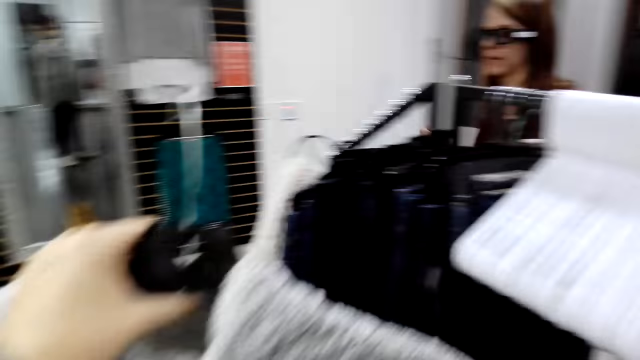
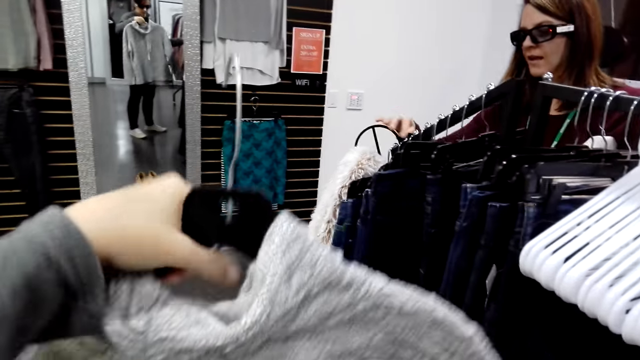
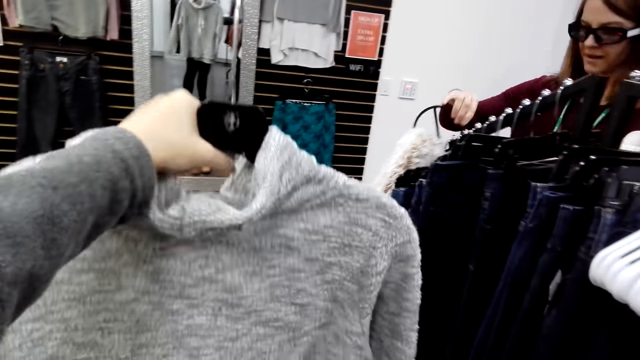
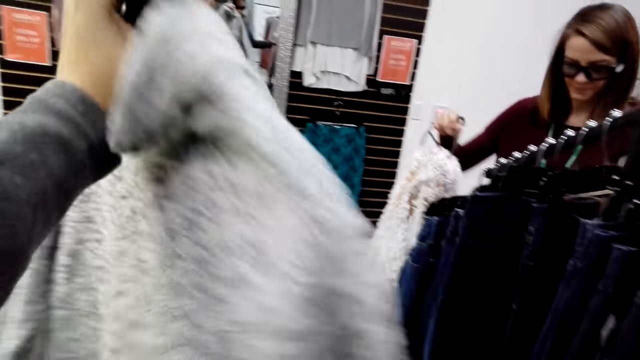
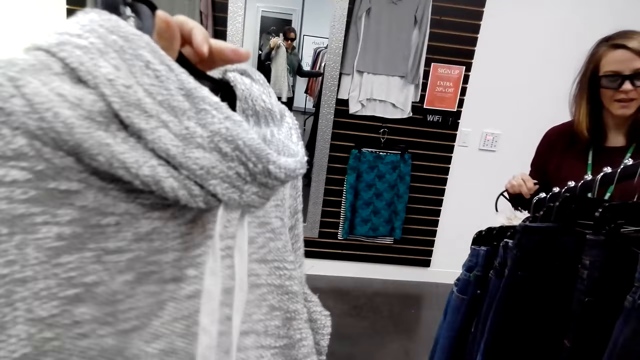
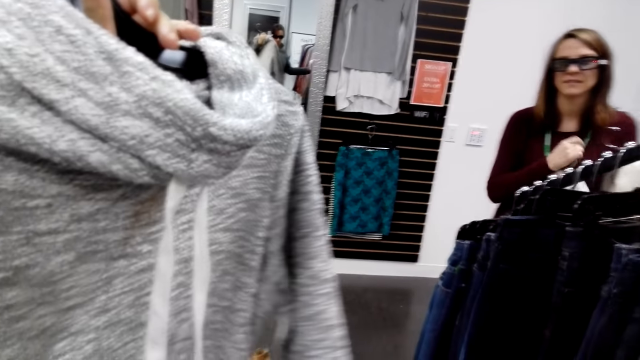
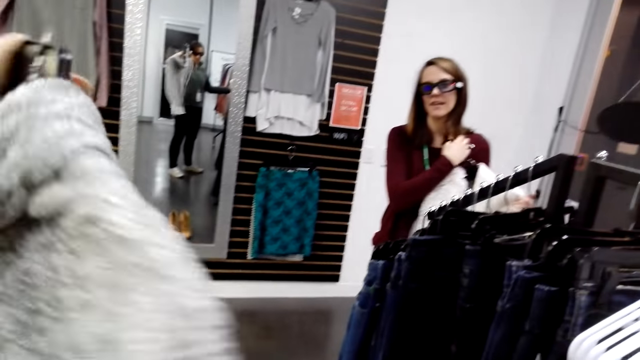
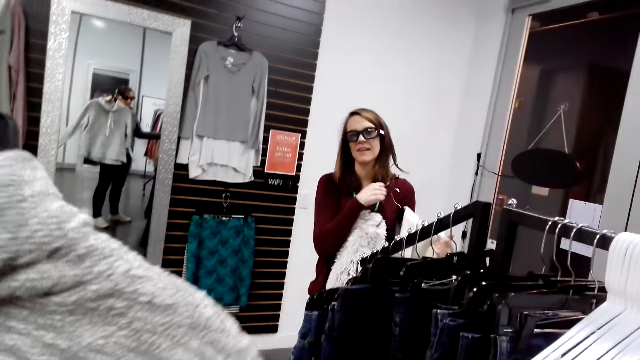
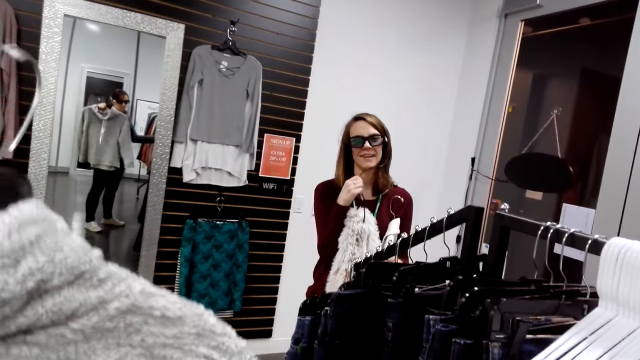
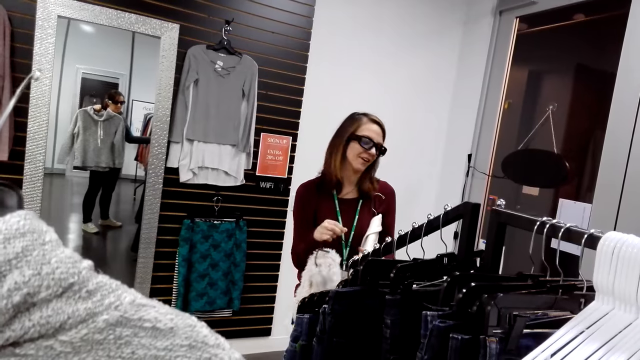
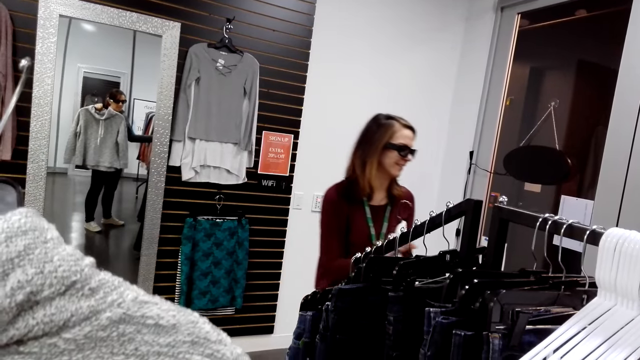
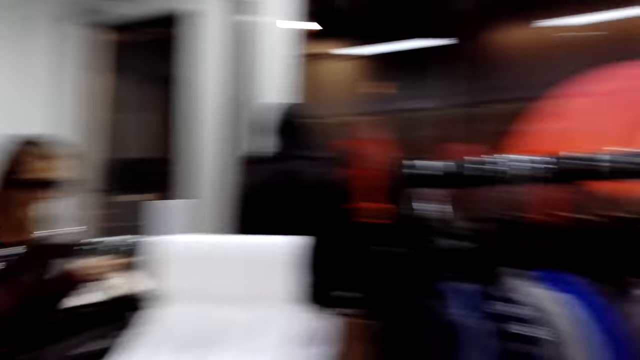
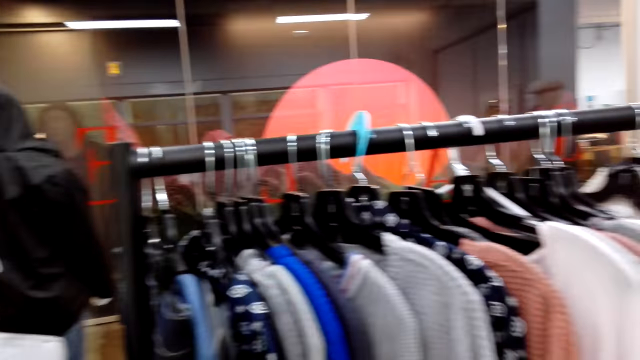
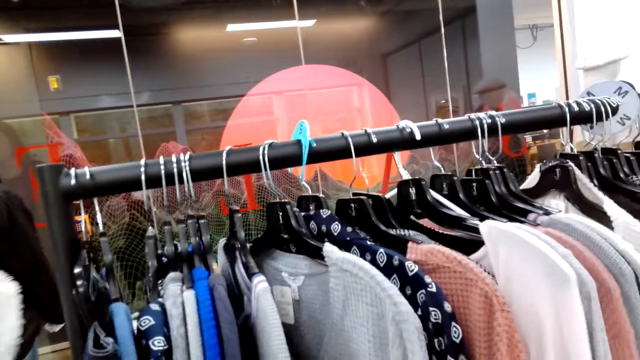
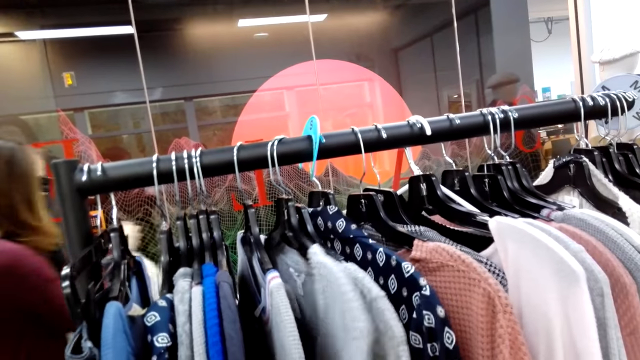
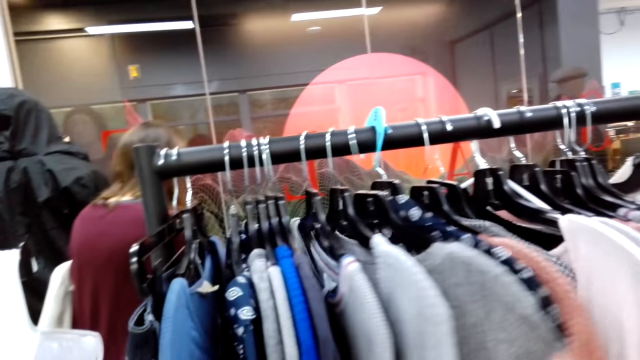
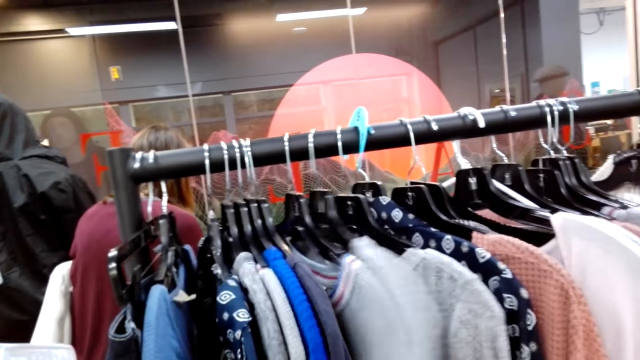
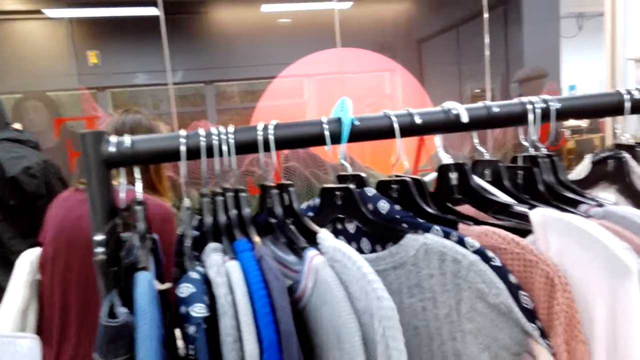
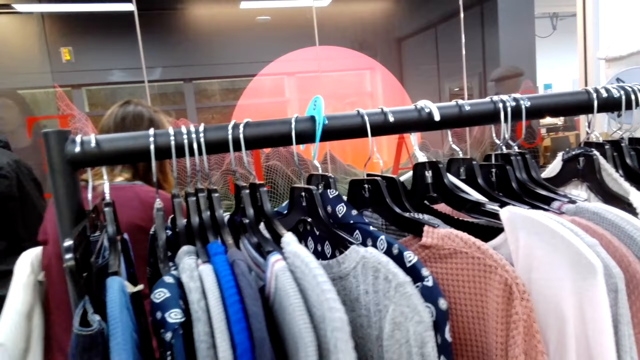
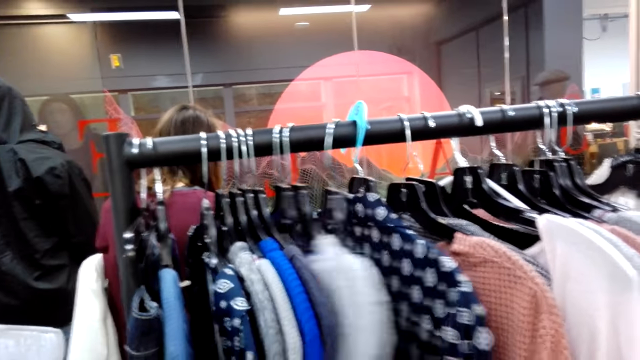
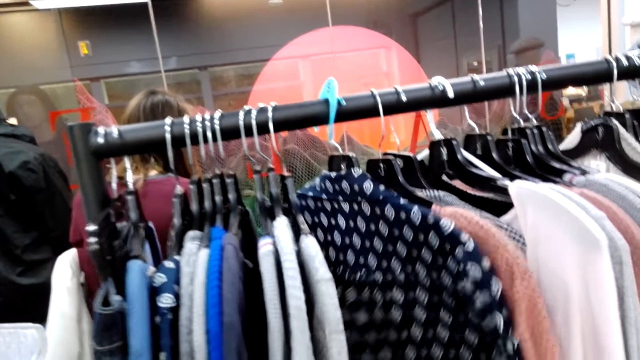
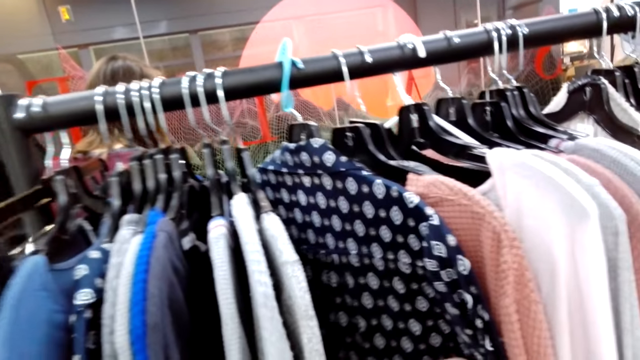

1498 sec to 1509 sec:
The camera wearer lifts up a sweater. They turn the sweater. They look at the cloths. They touch the cloths.

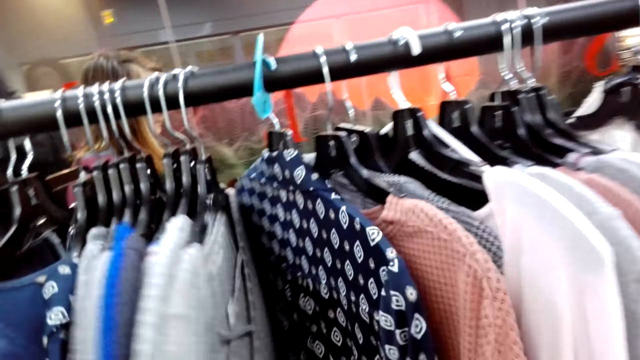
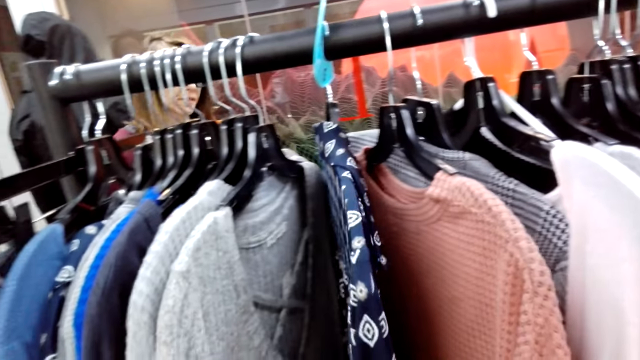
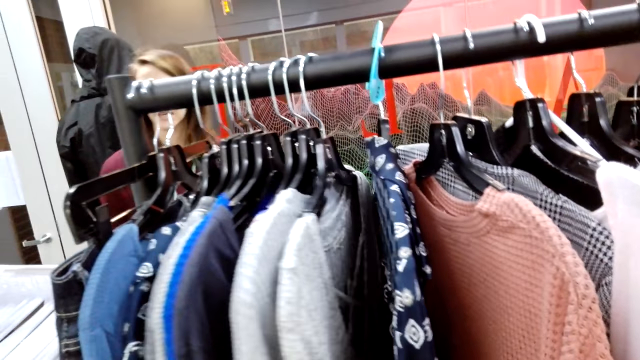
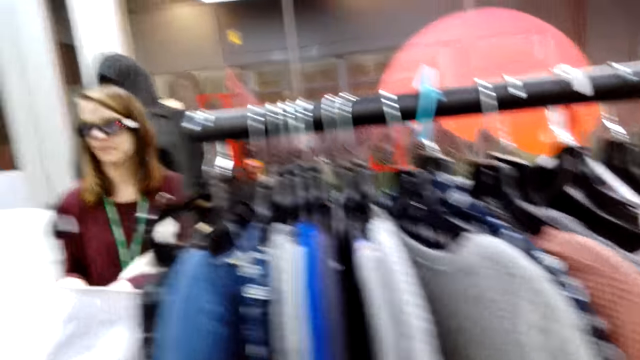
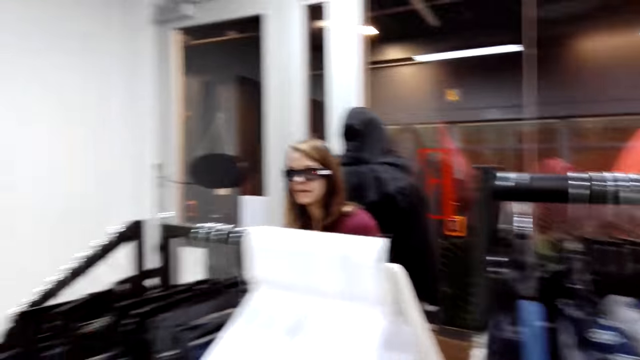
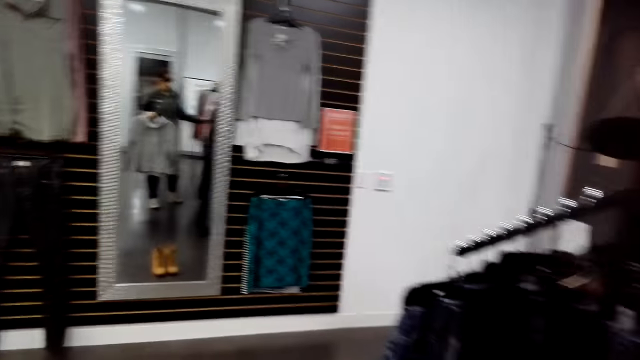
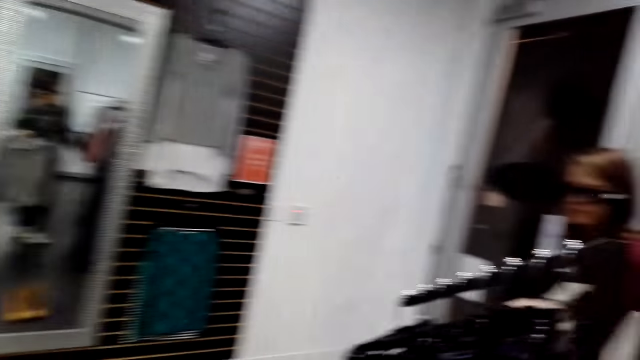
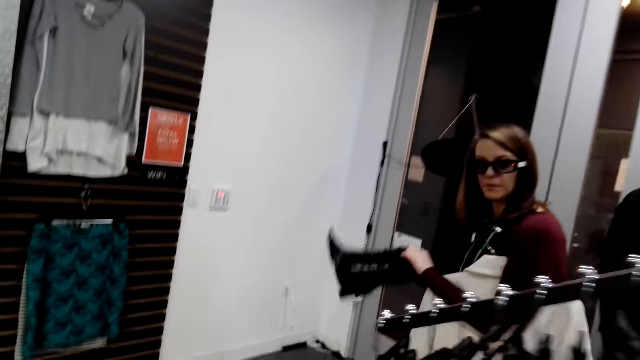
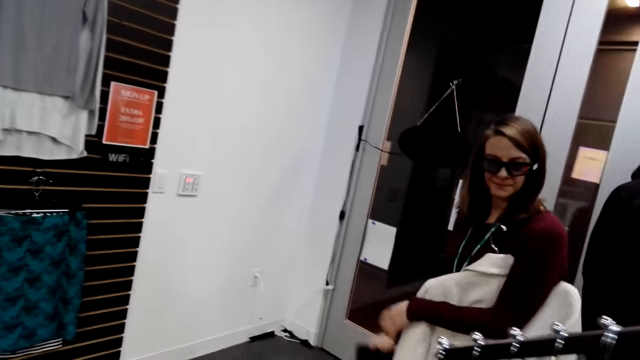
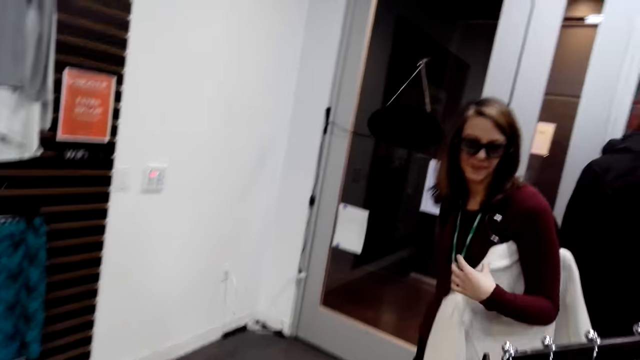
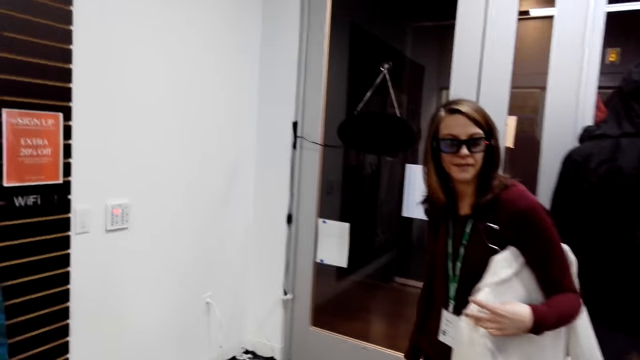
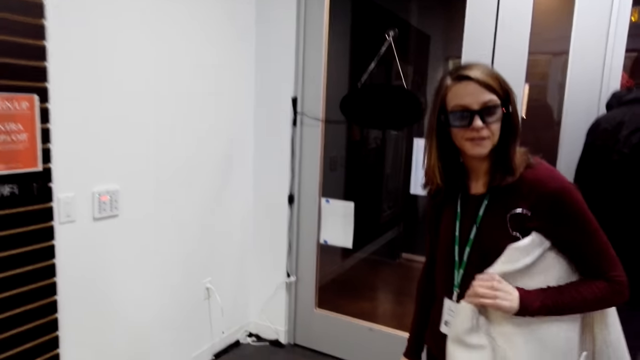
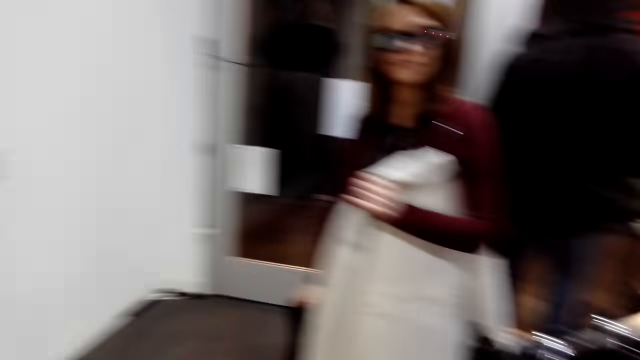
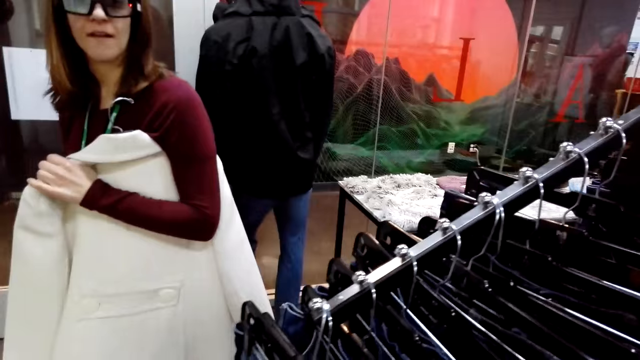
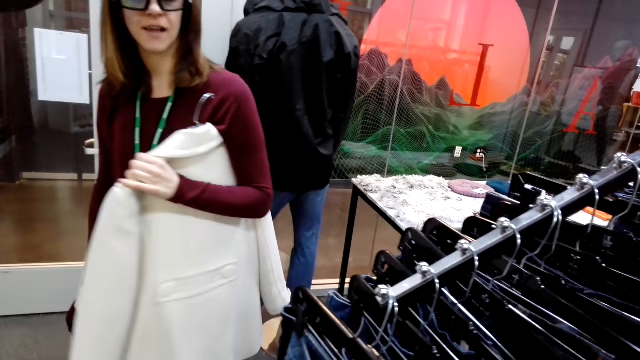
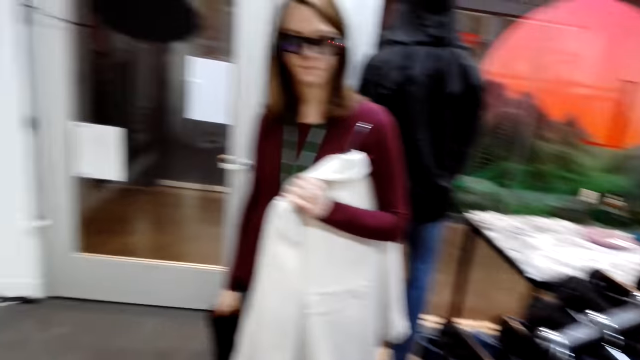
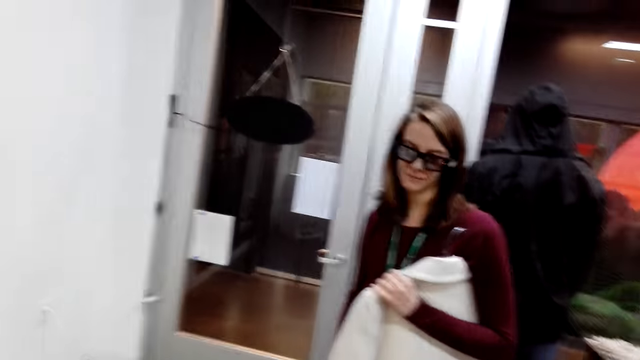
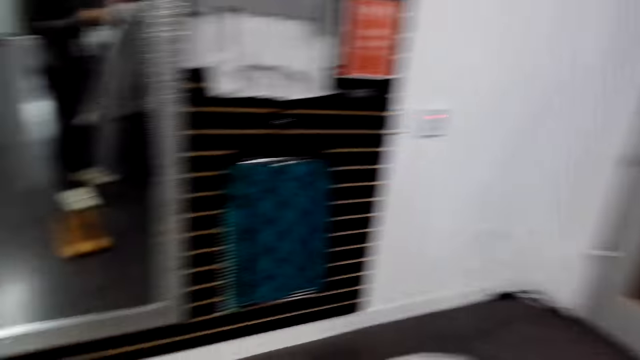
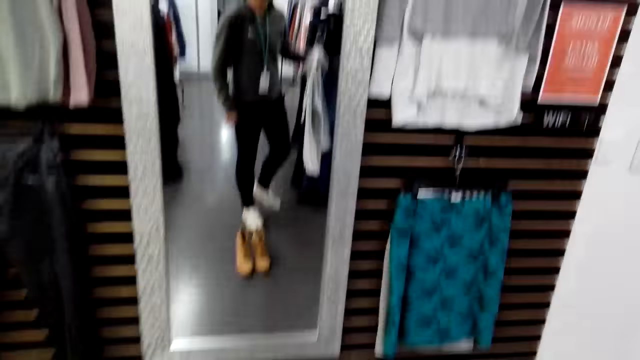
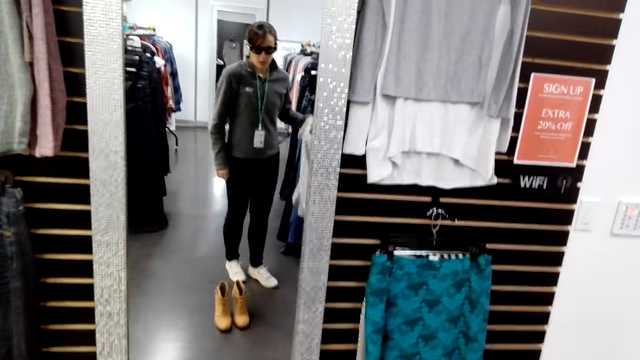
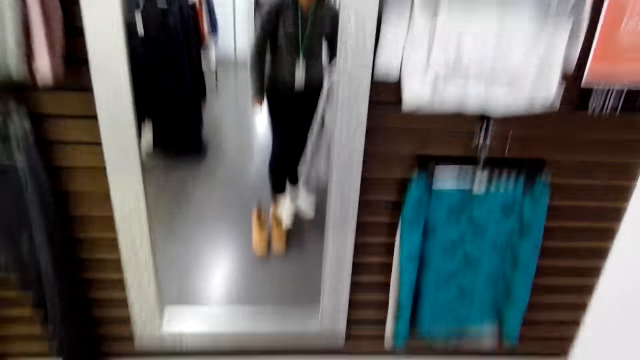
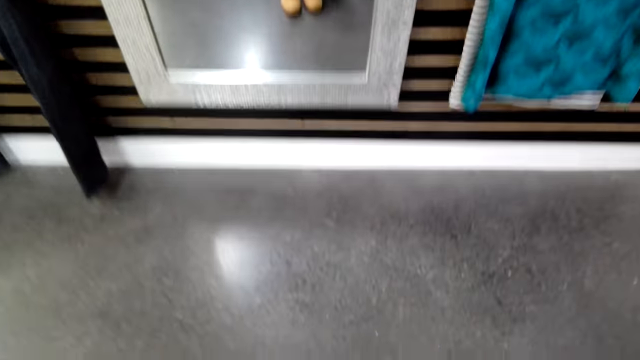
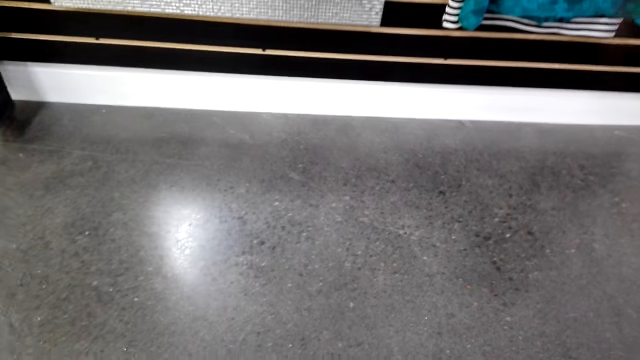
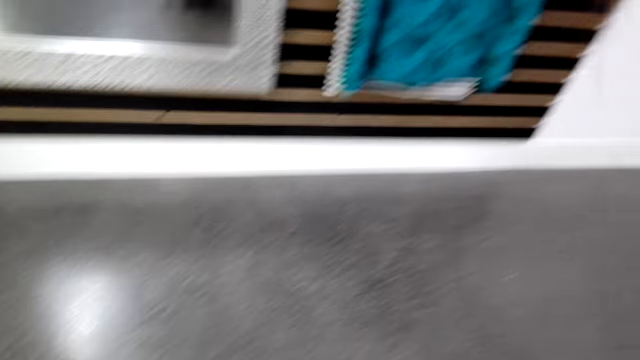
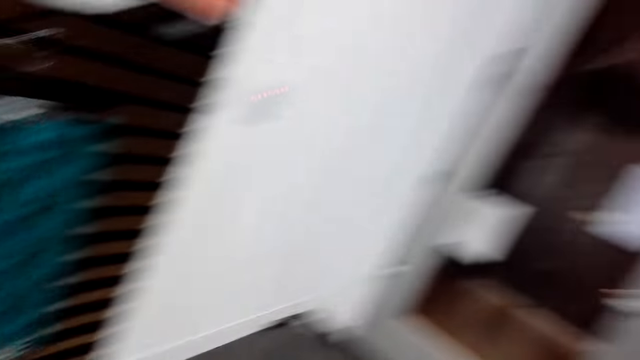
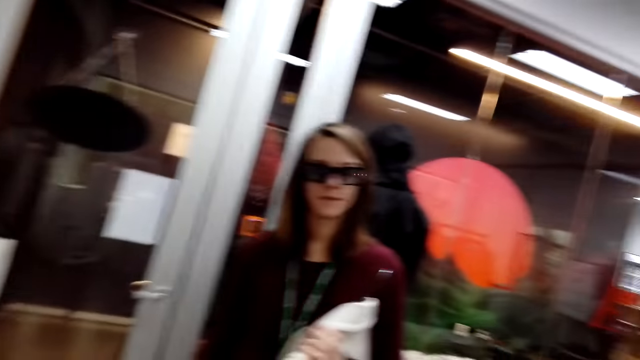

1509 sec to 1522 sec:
The woman moves beside the closet. The camera wearer walks in the closet. The woman lifts boots. The camera wearer converses to the woman. The woman carries the boots. The camera wearer walks in the store. They look at the boots. They bend forward.
